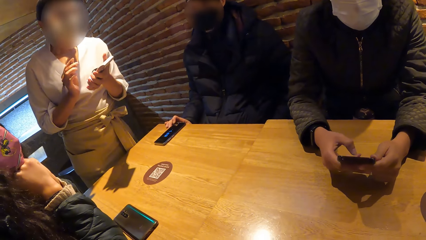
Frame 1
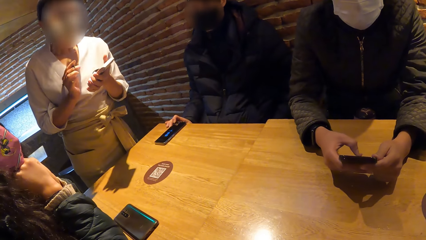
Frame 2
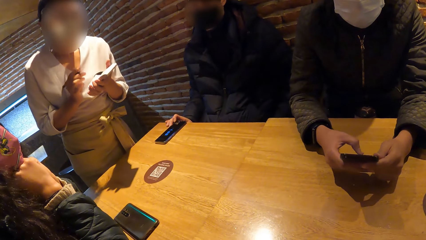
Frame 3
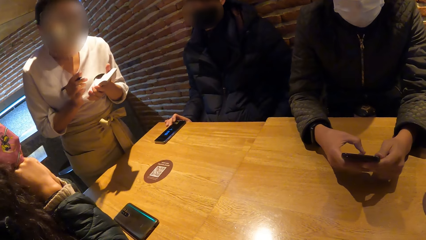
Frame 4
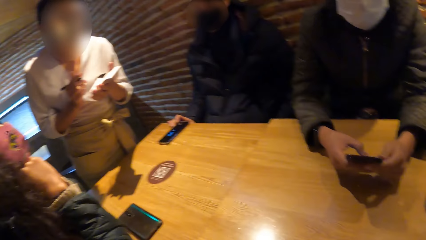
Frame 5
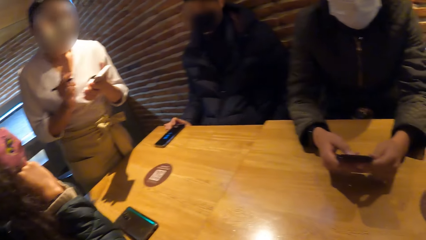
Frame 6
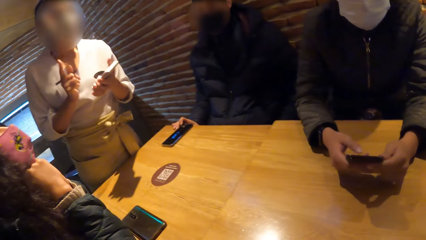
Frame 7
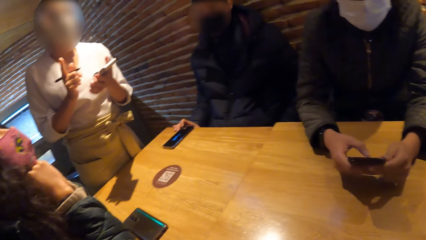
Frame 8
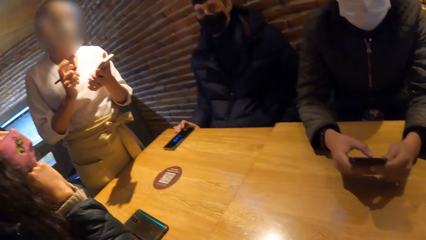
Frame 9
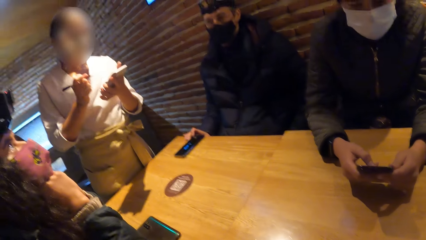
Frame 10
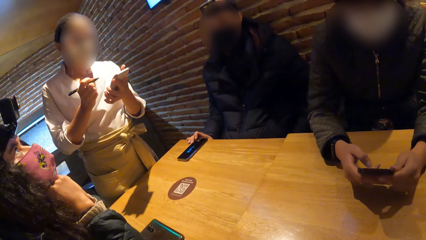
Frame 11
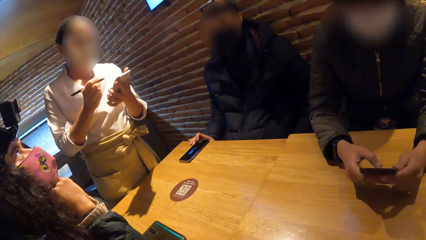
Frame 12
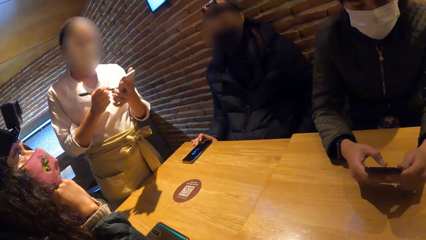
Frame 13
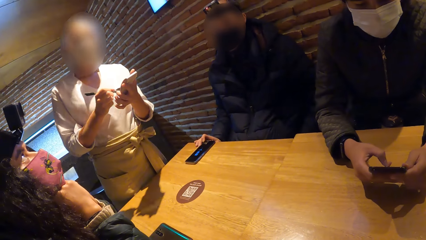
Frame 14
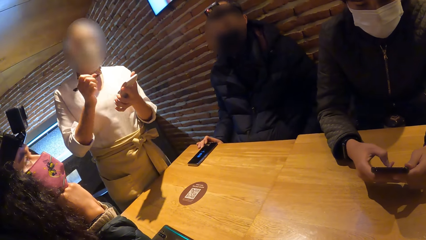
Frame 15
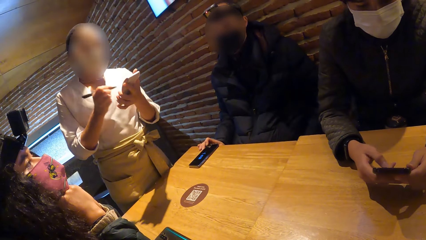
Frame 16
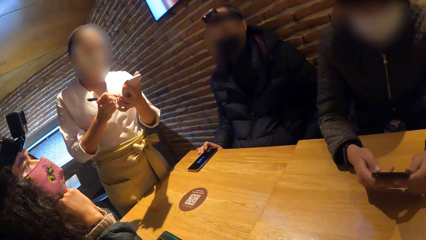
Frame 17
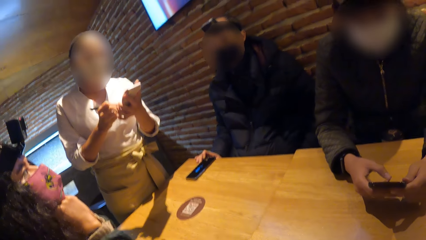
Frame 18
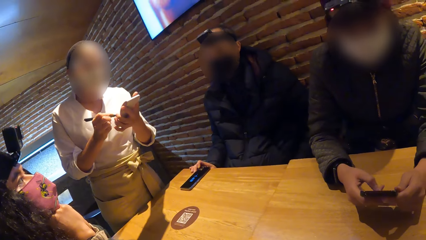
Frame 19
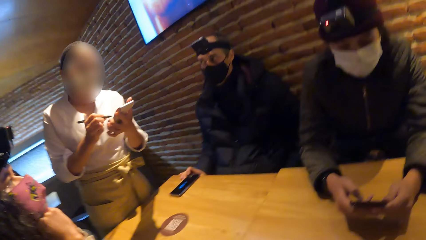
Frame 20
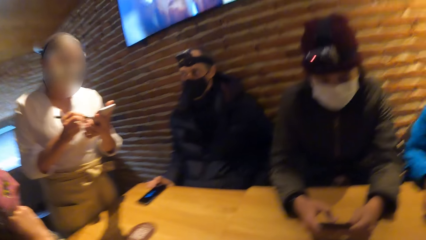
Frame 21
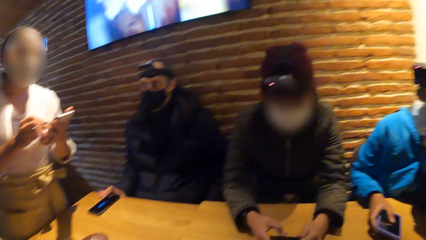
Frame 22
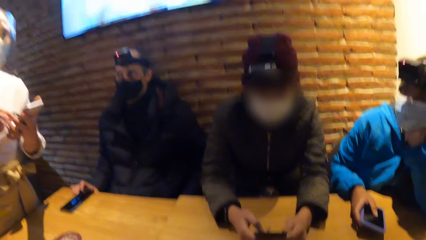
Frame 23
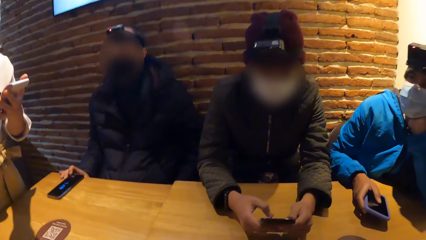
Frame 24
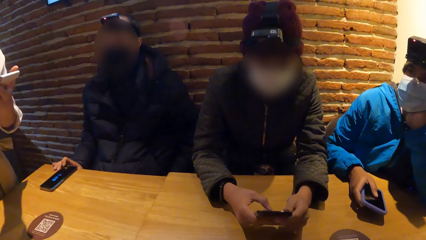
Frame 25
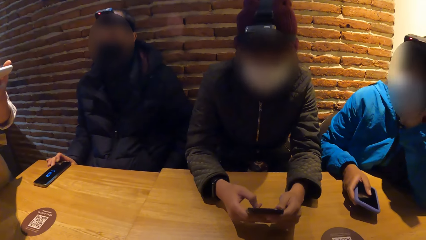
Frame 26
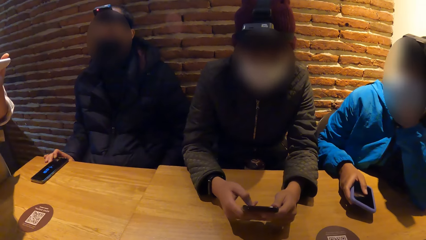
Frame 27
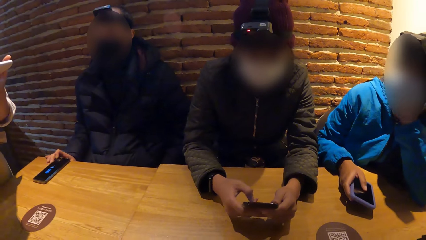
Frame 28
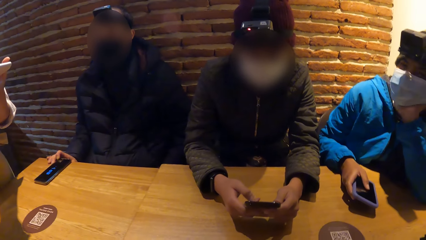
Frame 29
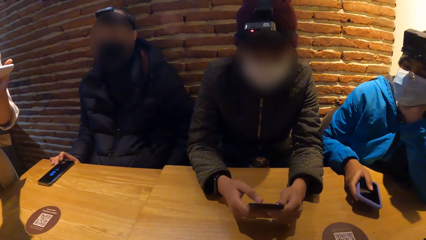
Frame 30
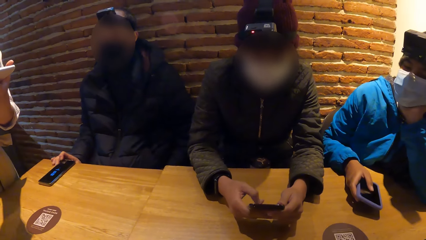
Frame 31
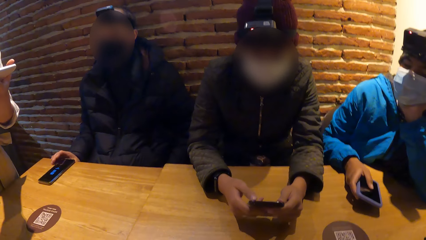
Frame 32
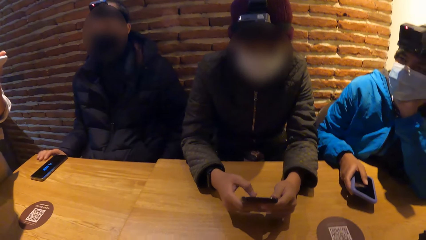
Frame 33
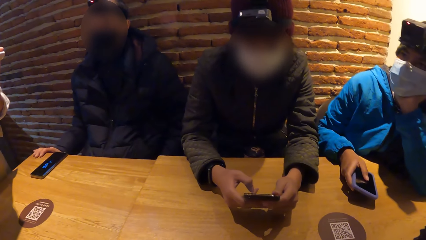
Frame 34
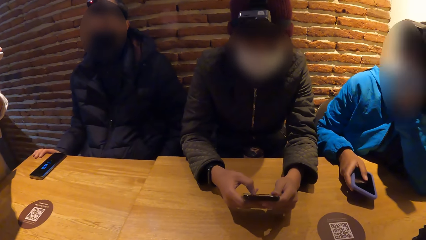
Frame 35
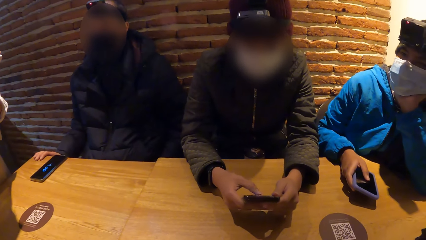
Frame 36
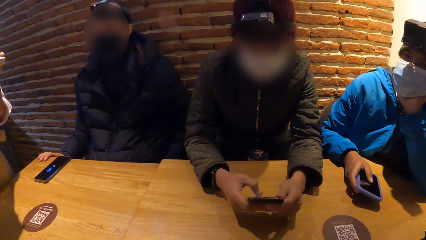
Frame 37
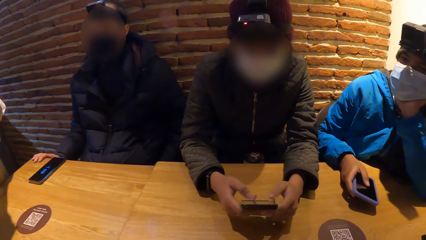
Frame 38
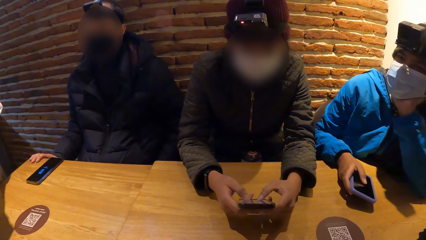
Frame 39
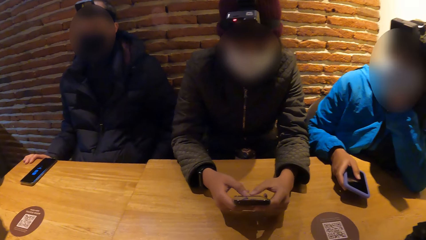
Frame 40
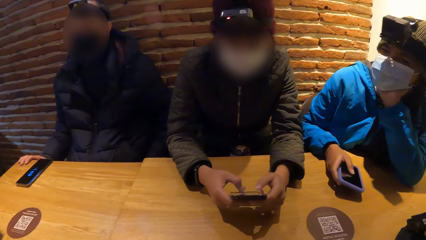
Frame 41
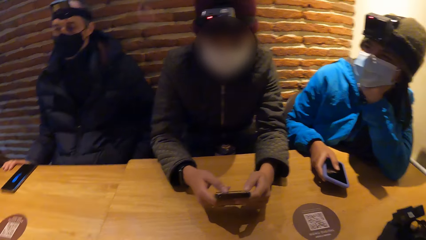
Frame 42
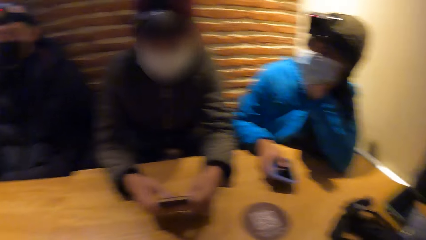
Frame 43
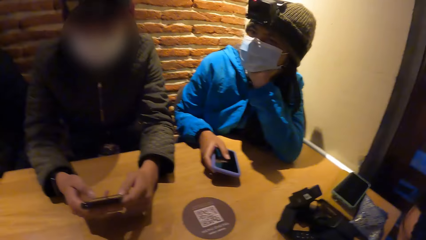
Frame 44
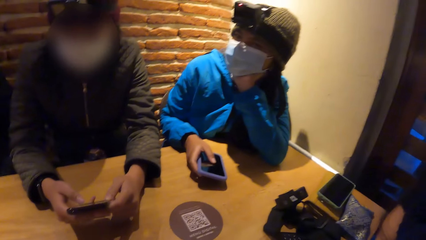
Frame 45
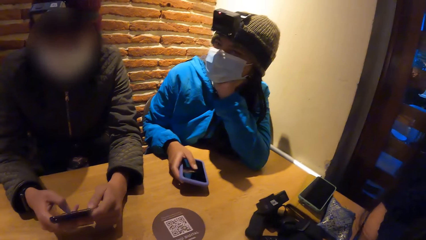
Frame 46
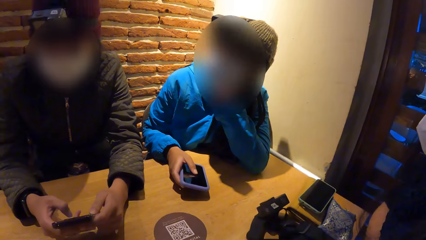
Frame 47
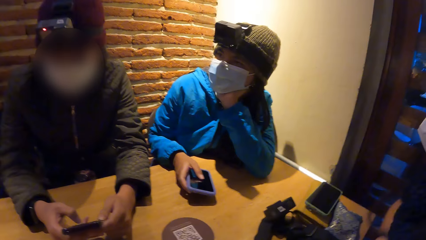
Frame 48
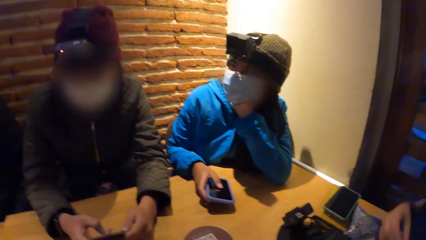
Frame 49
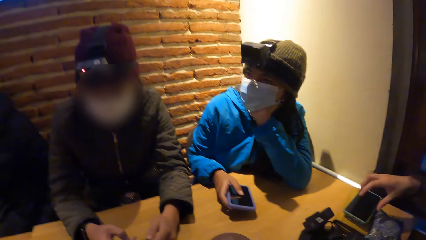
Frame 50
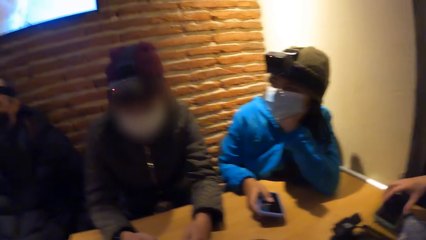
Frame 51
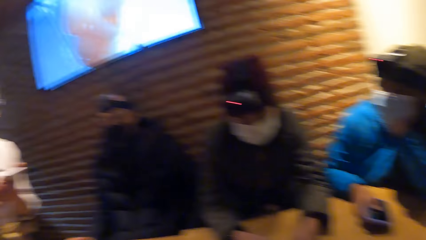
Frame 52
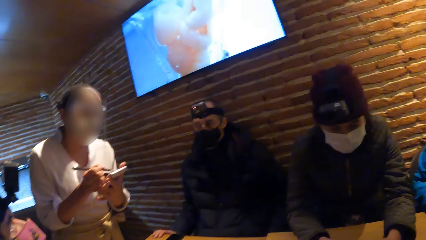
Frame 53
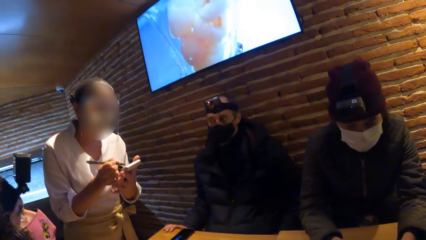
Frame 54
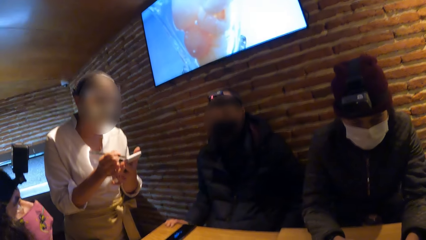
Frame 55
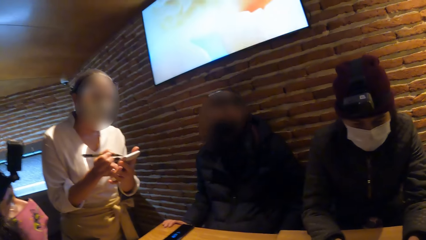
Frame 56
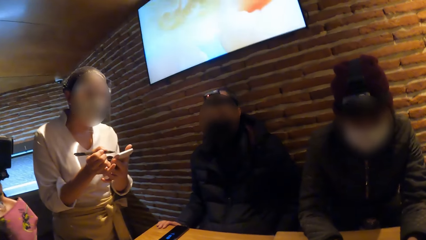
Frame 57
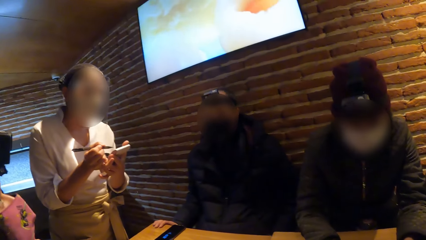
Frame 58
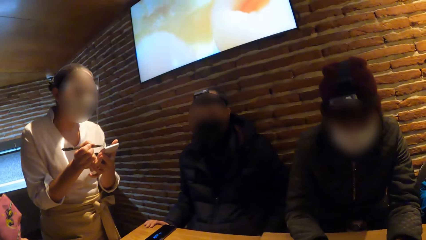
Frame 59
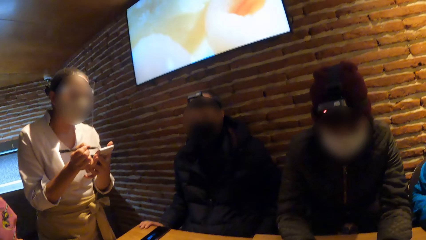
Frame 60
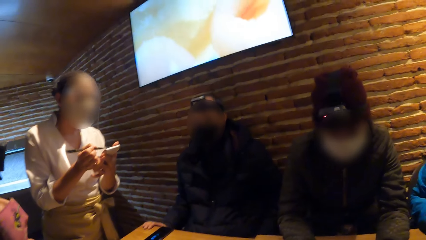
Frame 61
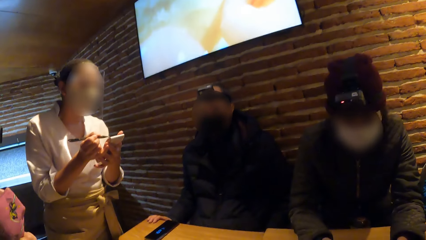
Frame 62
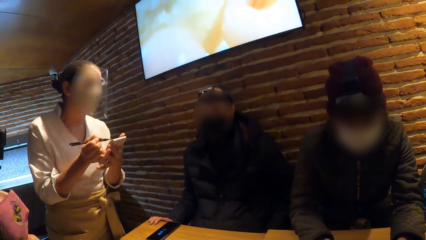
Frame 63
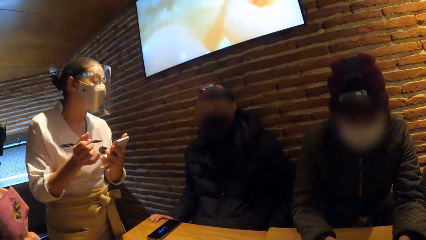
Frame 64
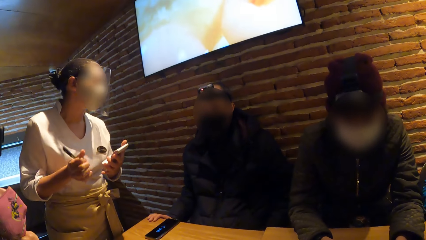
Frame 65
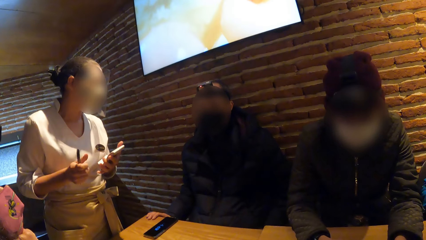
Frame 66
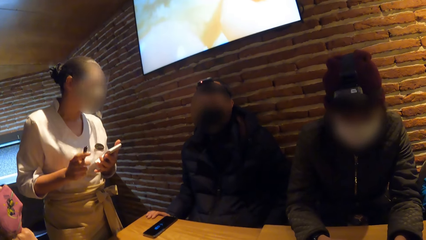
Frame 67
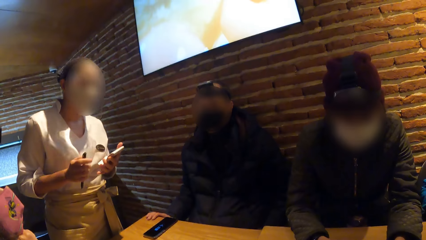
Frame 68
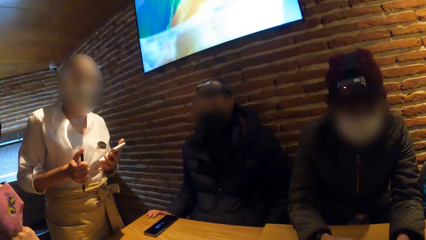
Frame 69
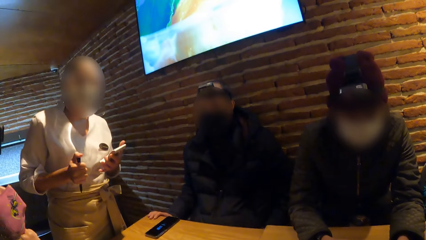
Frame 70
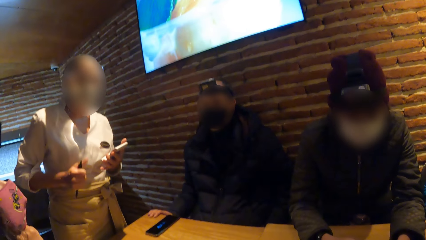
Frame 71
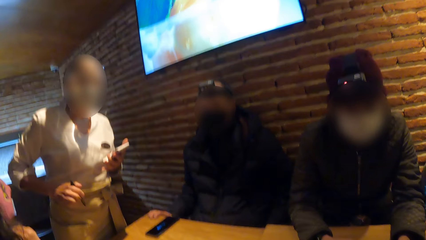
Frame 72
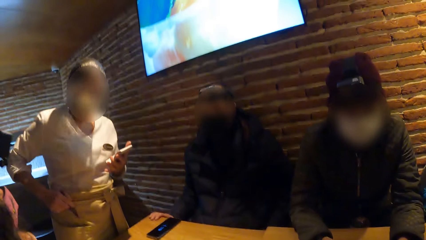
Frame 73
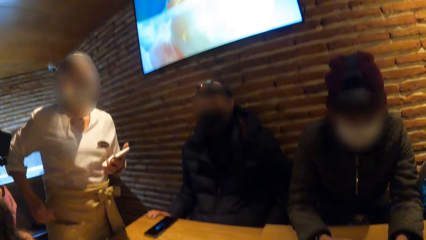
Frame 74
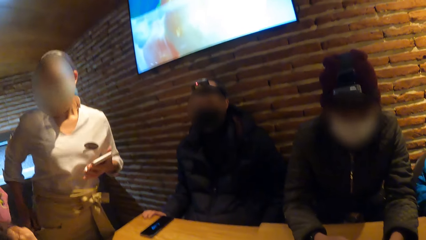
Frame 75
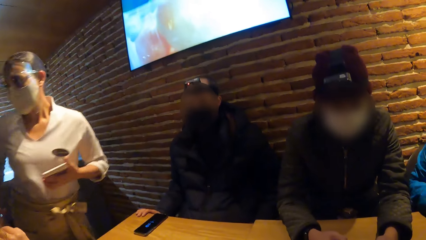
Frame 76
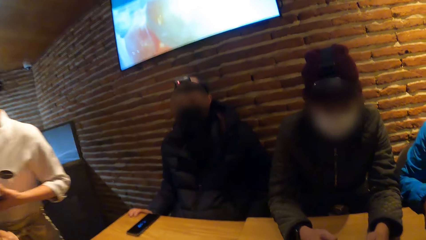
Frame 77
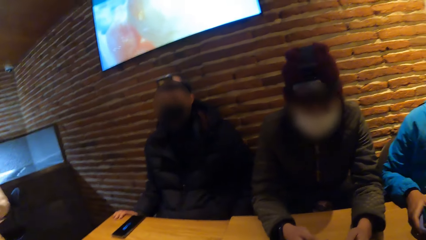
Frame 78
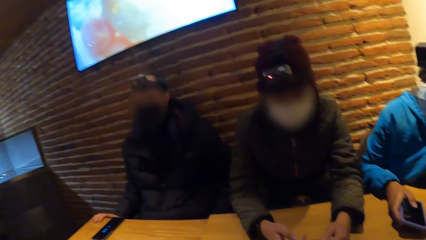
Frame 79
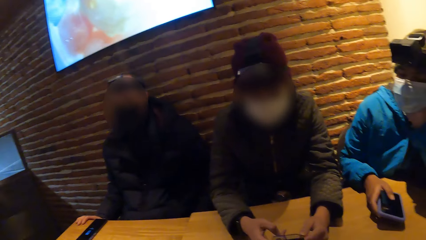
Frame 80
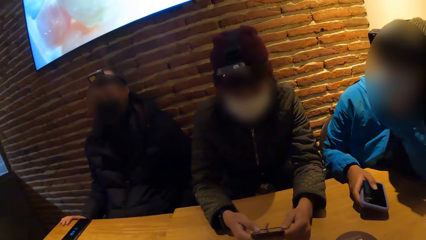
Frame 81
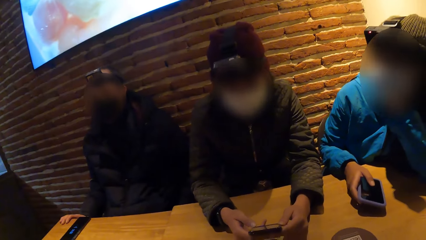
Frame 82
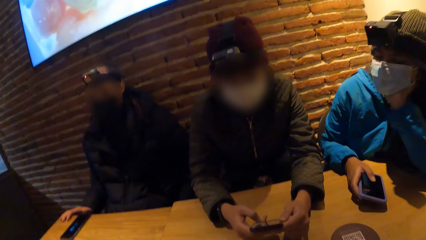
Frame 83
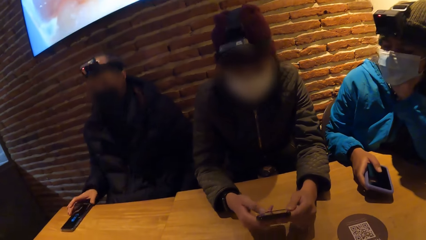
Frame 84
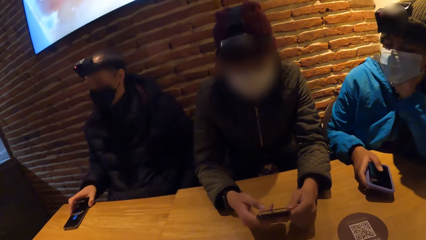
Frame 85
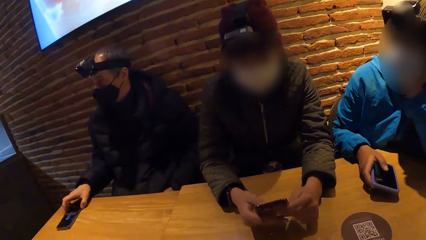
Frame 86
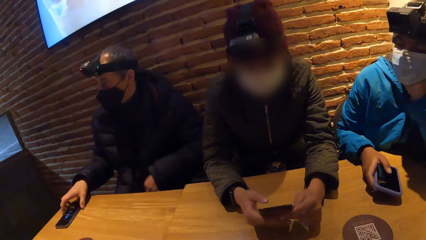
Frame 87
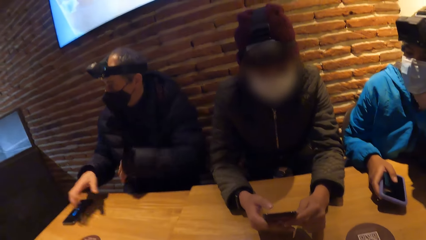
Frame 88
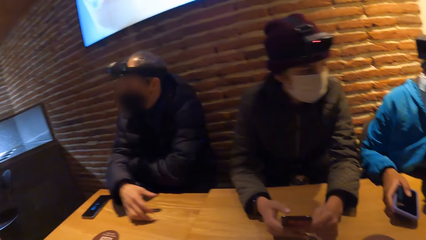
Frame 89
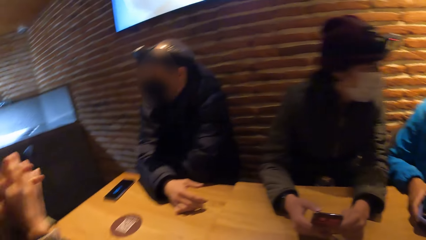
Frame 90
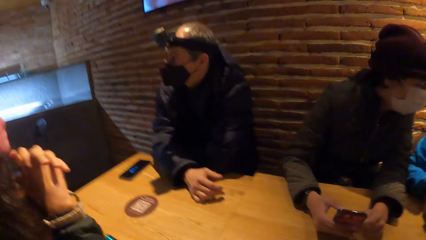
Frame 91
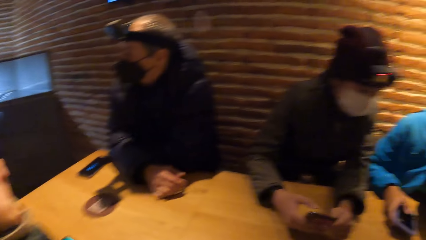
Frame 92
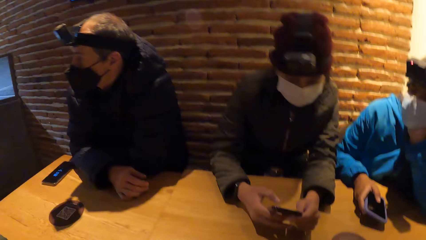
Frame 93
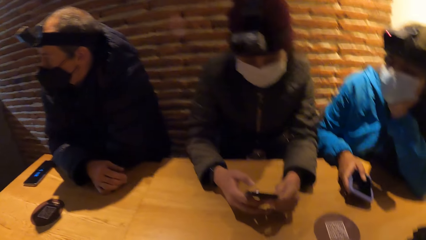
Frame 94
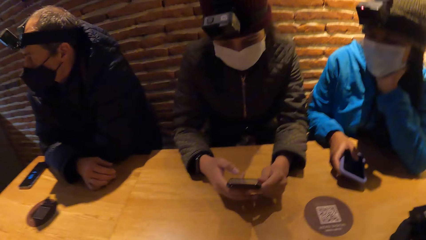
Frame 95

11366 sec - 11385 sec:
A woman uses the phone. Another woman holds a booklet and walks.
